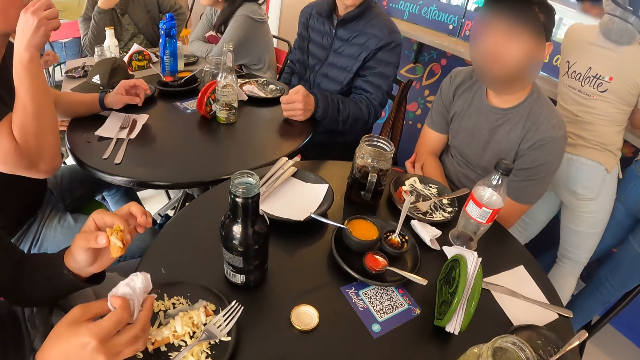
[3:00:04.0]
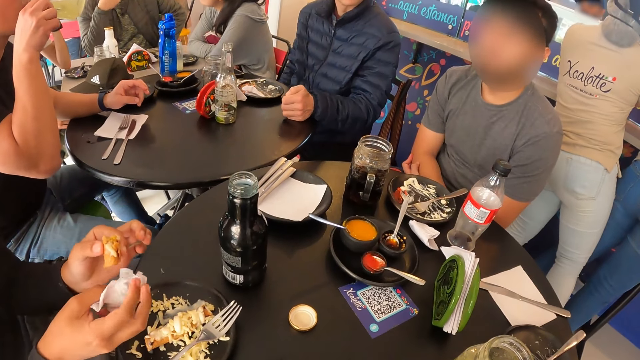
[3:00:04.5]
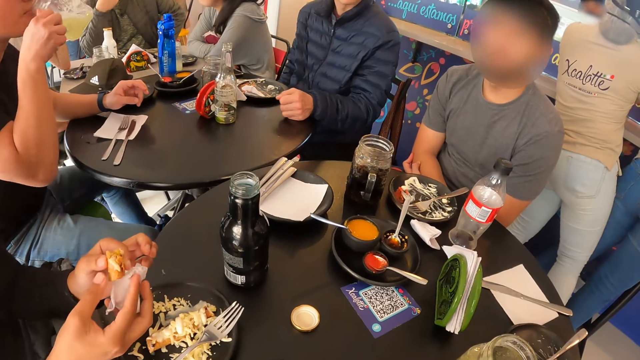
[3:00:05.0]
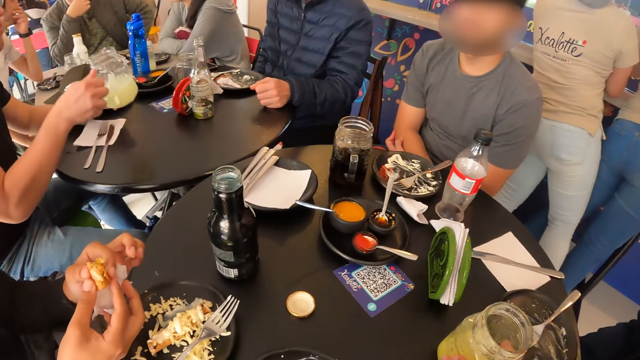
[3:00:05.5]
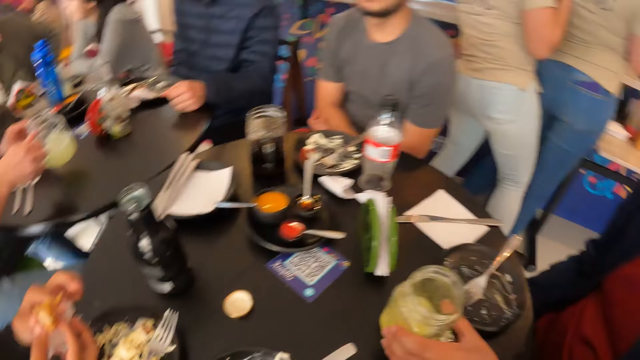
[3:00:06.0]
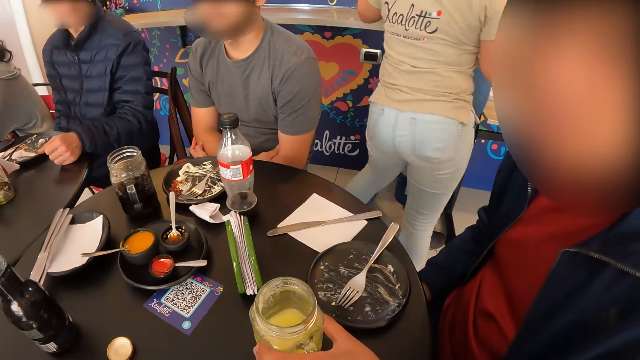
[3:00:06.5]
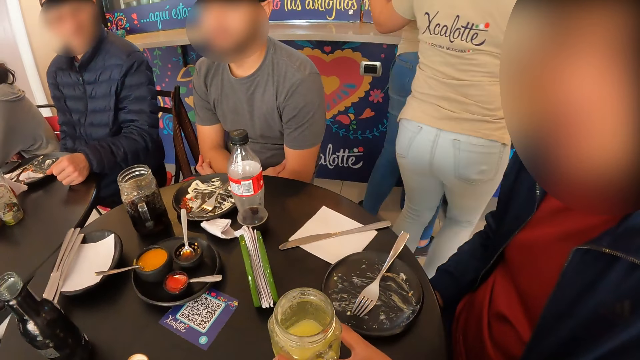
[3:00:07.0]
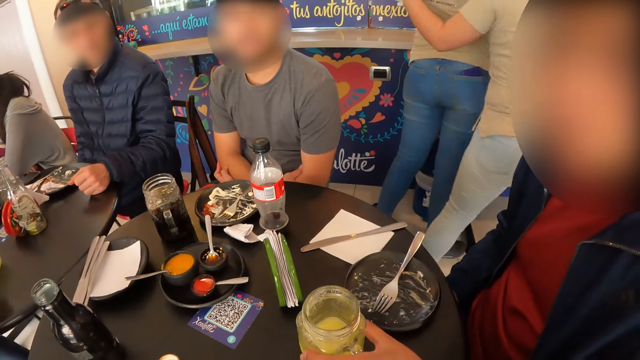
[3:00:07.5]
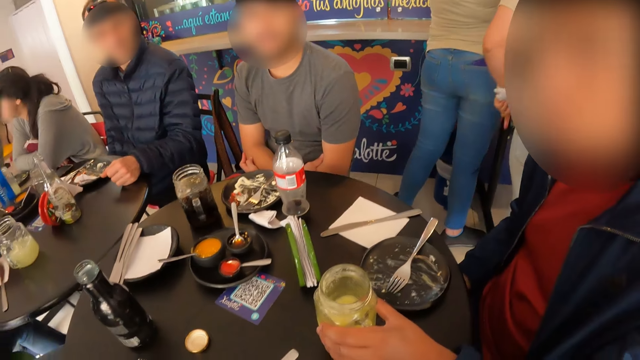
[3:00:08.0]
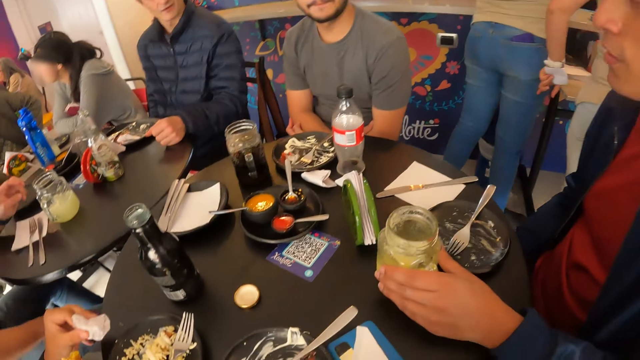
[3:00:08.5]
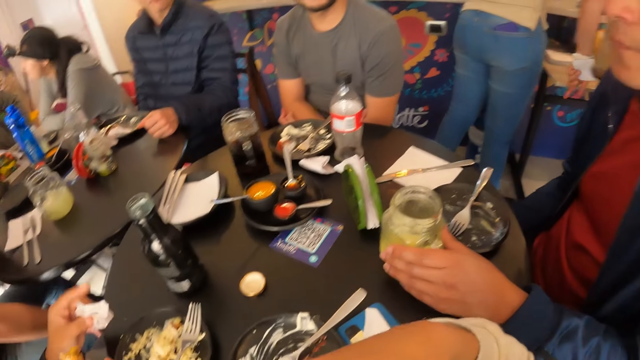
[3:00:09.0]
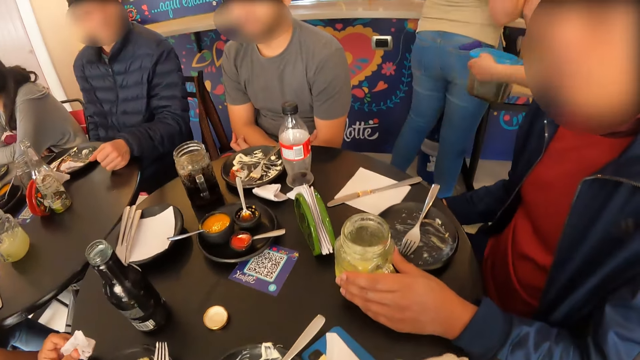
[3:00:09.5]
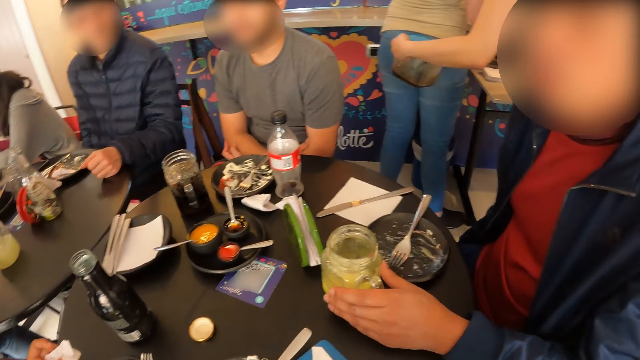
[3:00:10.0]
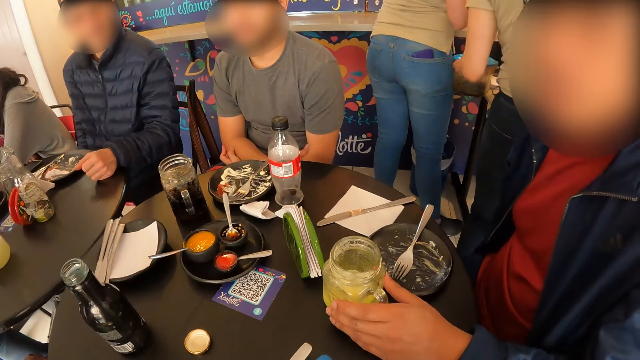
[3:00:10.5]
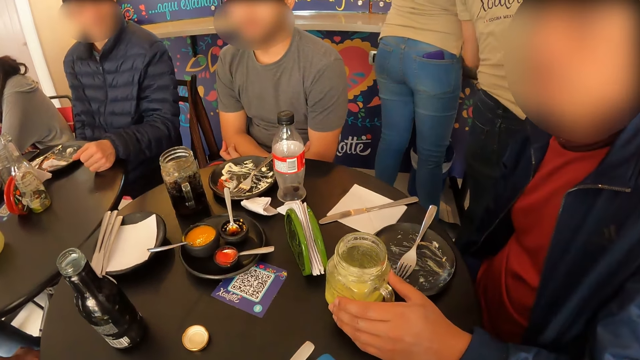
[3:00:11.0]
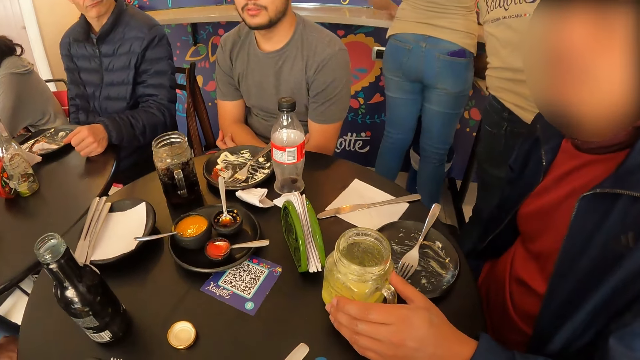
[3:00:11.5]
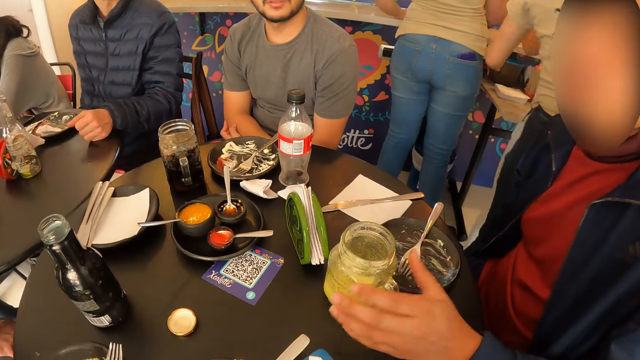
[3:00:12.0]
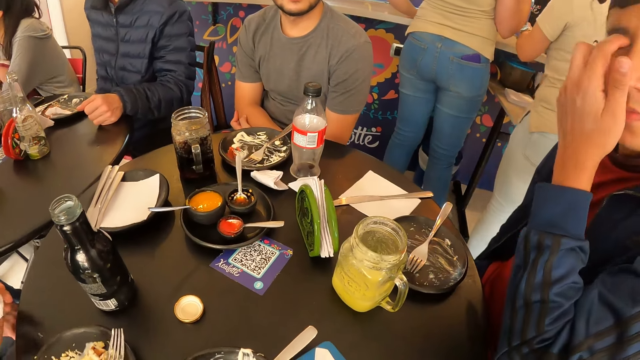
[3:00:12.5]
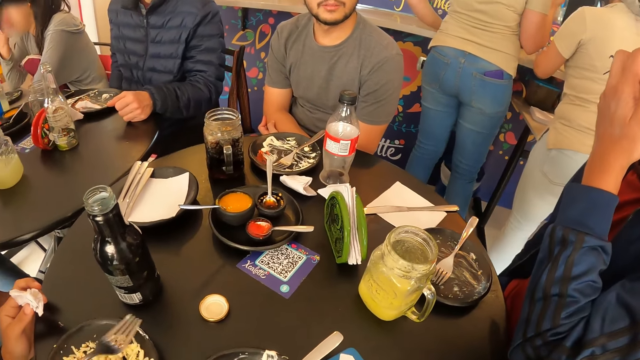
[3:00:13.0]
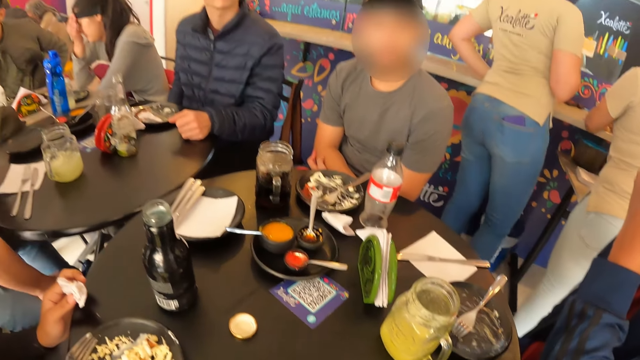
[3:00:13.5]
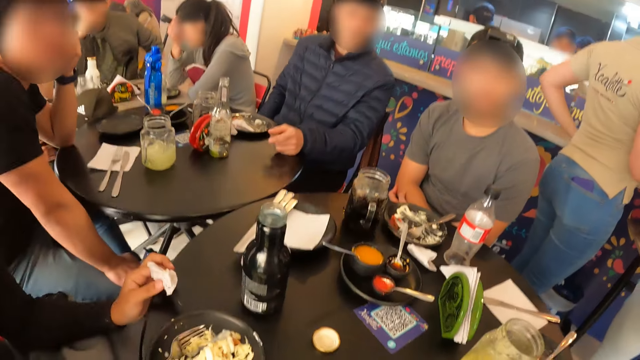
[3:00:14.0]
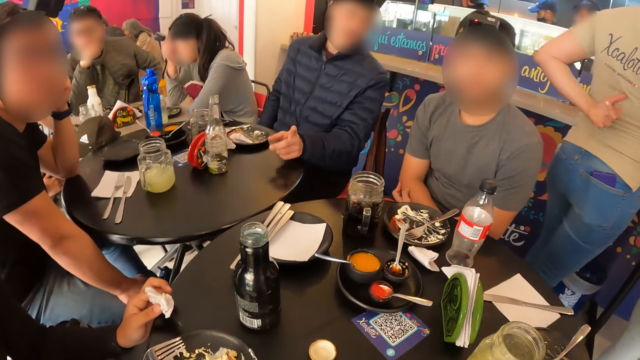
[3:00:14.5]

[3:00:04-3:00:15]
A man puts his left hand on his face.

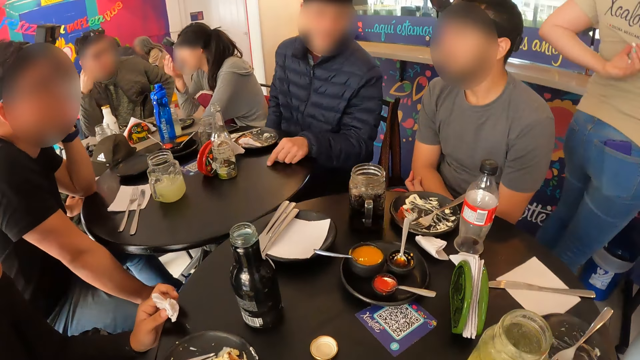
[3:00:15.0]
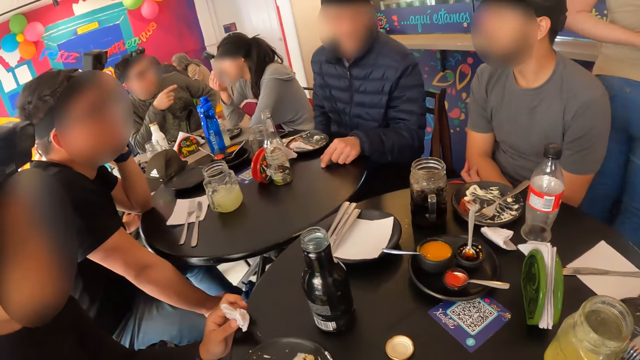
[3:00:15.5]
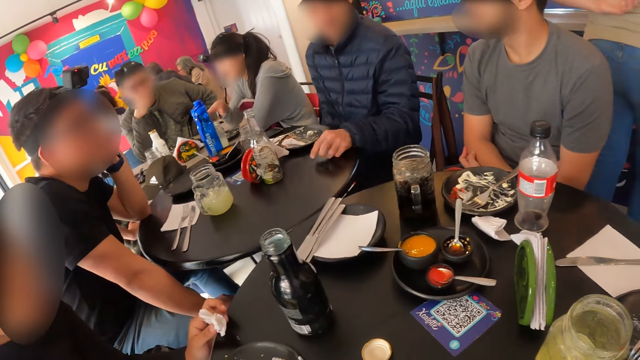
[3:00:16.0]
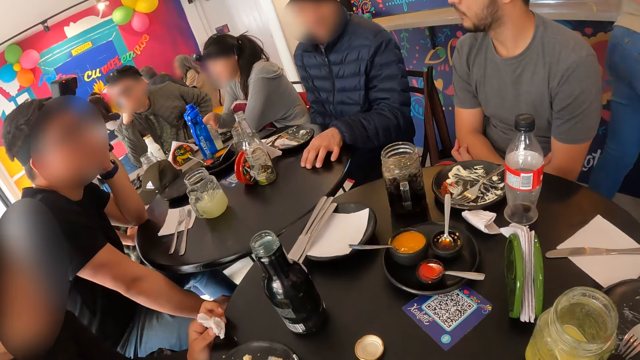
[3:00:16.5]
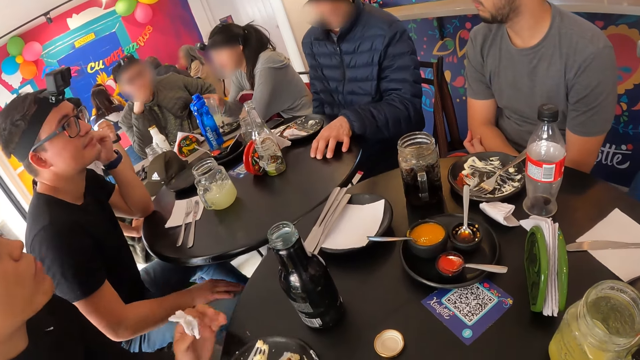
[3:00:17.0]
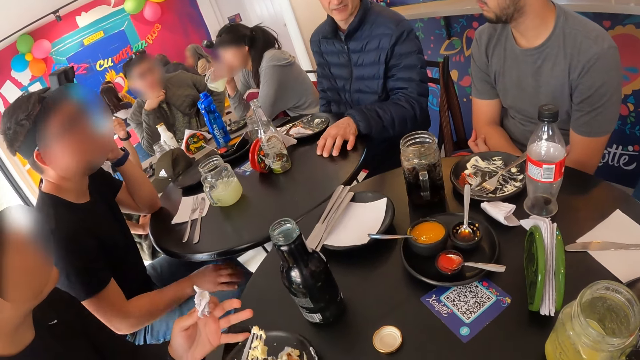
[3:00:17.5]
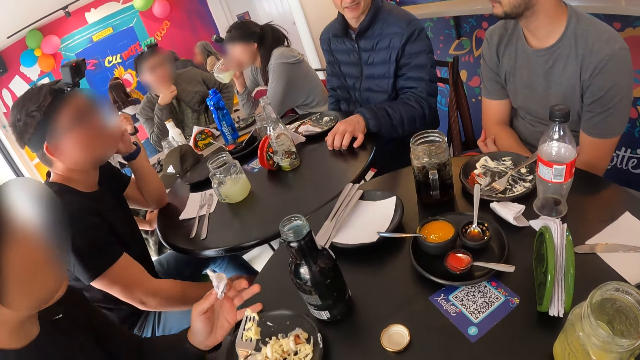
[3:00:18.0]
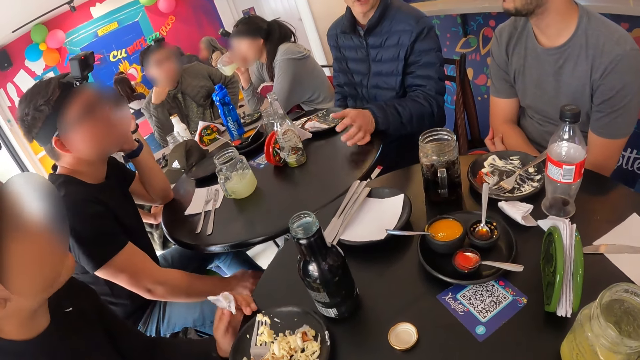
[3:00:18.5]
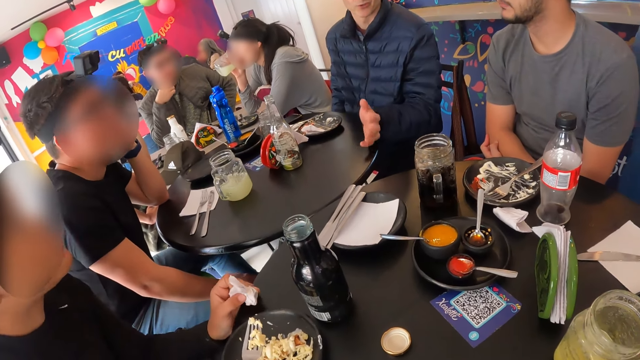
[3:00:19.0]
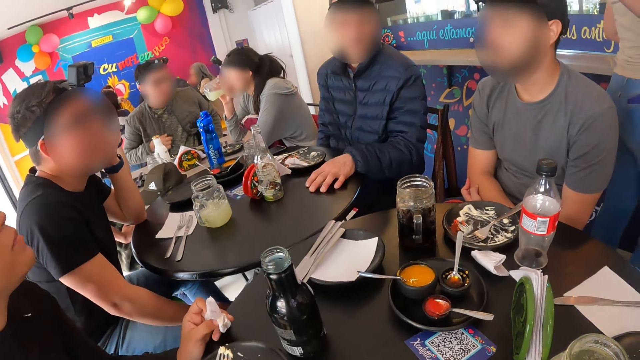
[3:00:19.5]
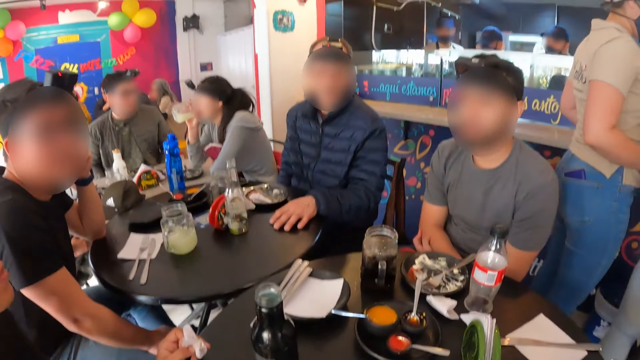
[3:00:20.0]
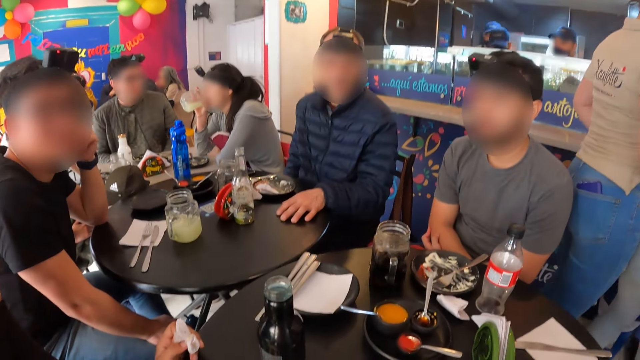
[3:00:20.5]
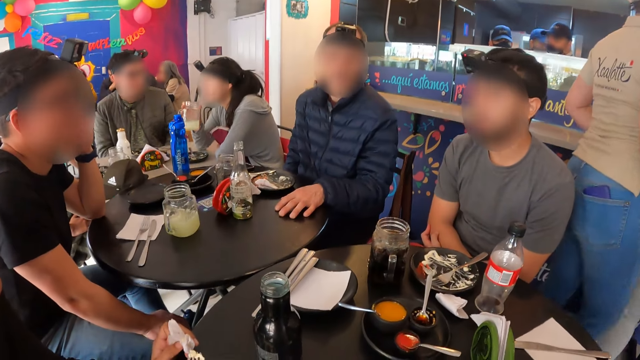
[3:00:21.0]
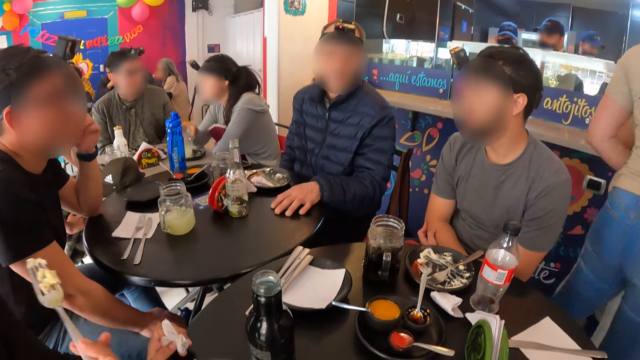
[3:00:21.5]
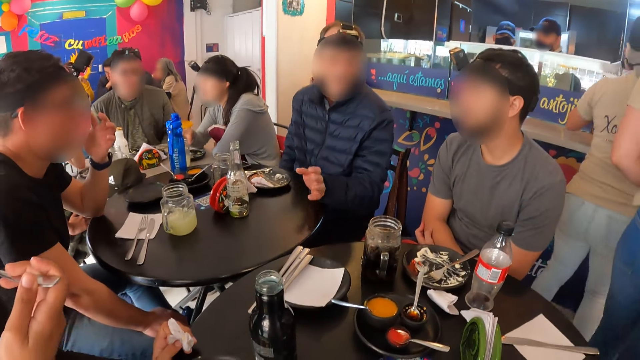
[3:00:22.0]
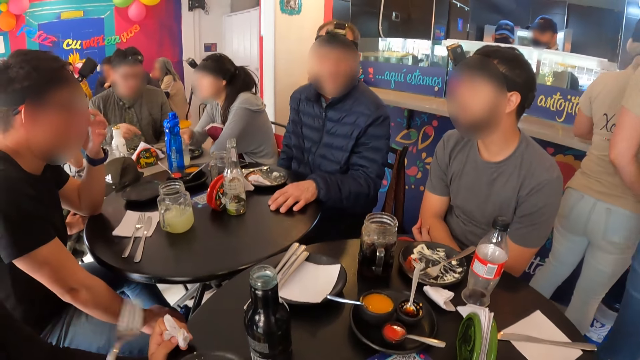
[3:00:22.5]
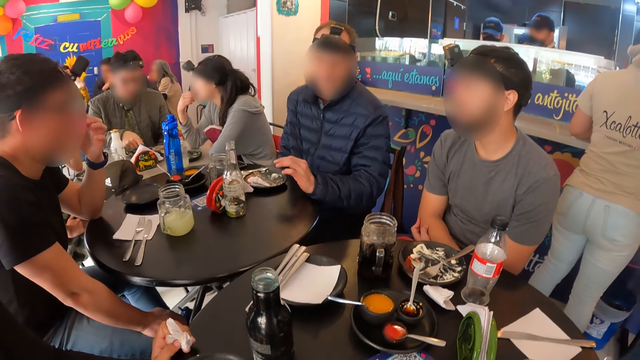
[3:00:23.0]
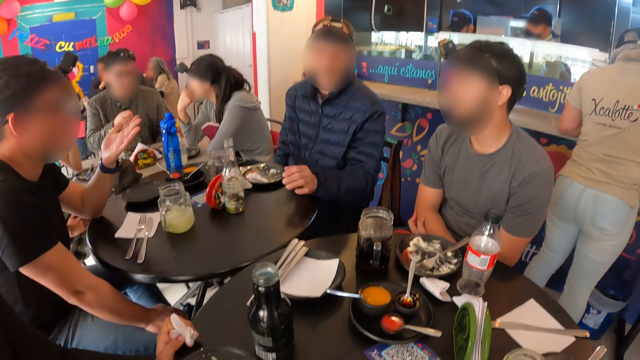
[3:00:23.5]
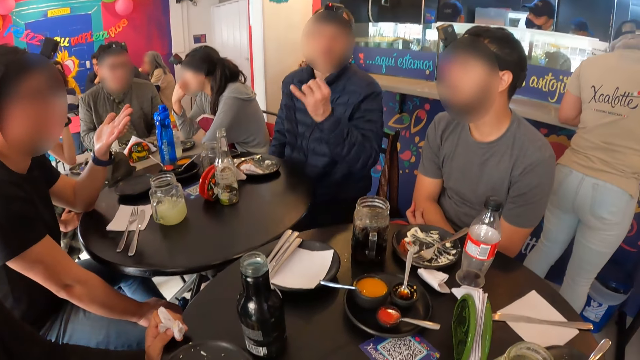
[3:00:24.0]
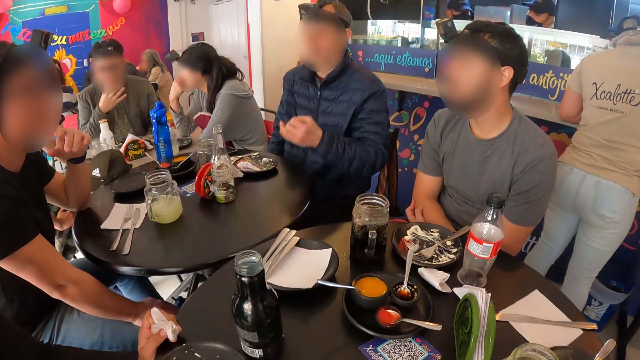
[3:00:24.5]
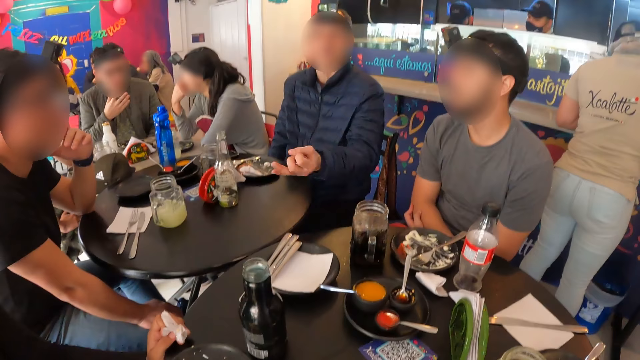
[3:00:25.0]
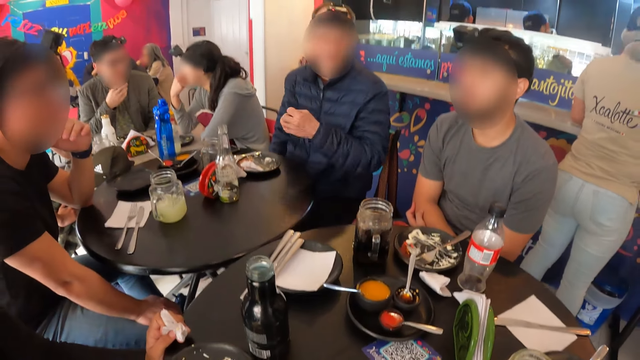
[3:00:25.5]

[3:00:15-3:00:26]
A woman scoops food on a plate. A person gestures. Another woman picks a cup of juice on the table with her right hand. The first woman picks some tacos from the plate with the fork in her right hand. Another person taps on the table. The second woman drinks the juice in the cup of juice in her right hand. The first woman moves the plate on the table with her hands. The second person gestures. The first person lowers their hand. A third person shakes their head. The second person shakes their head. The second woman drops the cup of juice on the table with her right hand. The first woman eats the tacos on the fork in her right hand. The third person touches their eyeglasses. The second person gestures, and the third person gestures.
